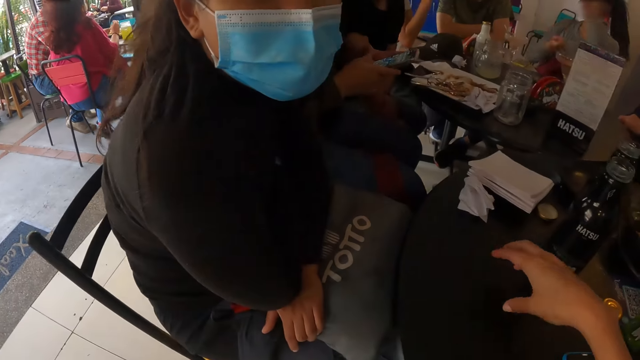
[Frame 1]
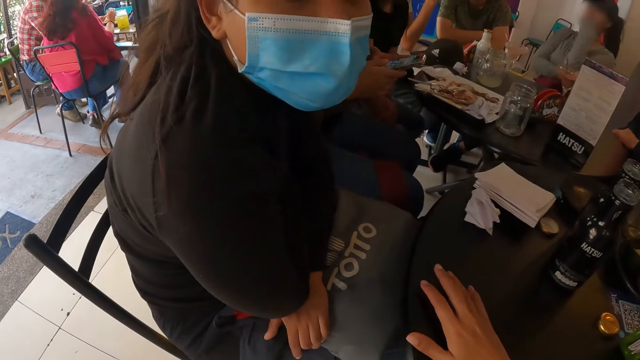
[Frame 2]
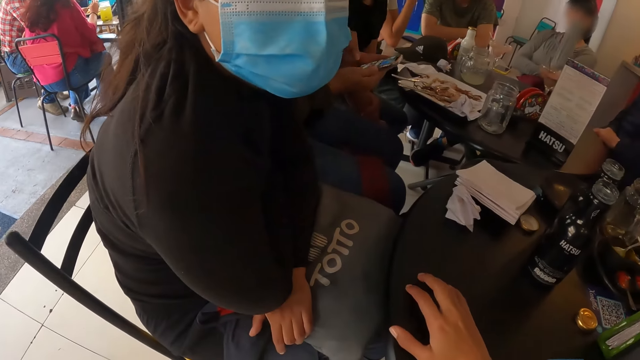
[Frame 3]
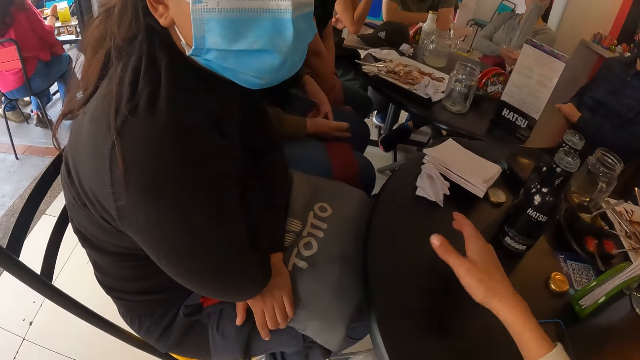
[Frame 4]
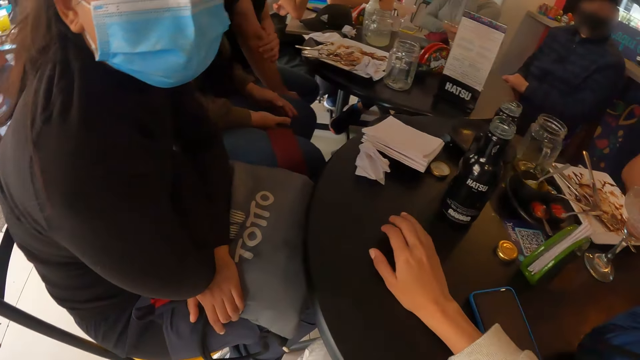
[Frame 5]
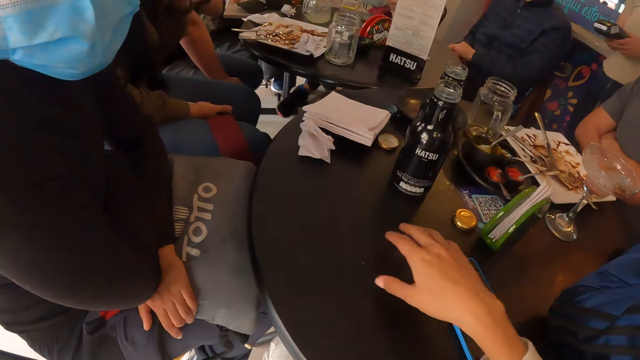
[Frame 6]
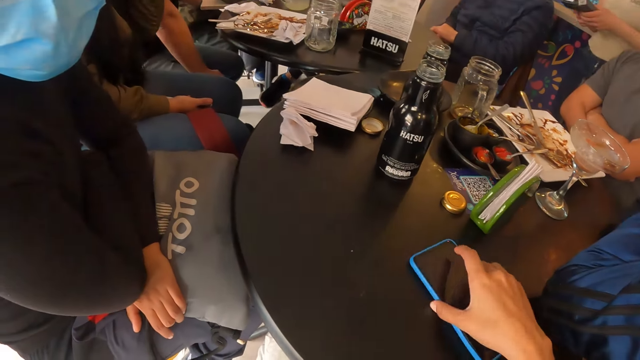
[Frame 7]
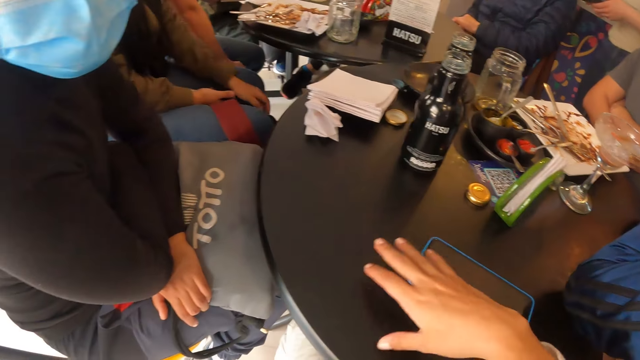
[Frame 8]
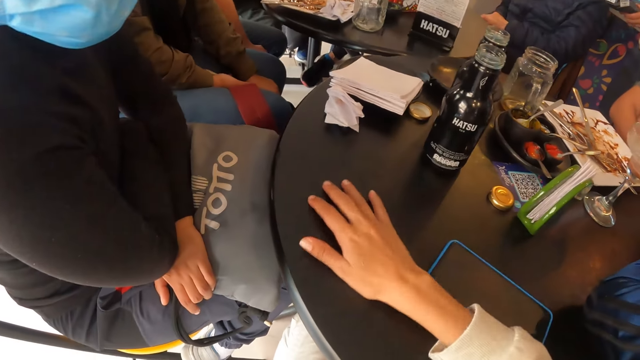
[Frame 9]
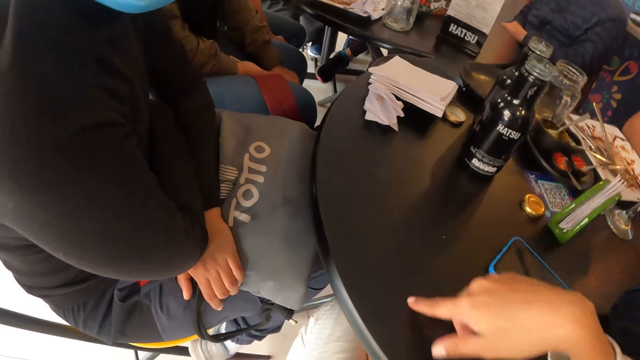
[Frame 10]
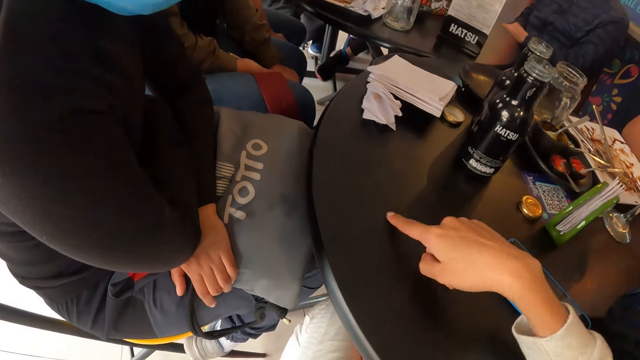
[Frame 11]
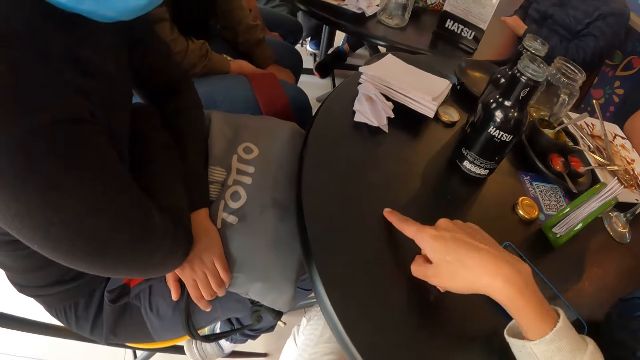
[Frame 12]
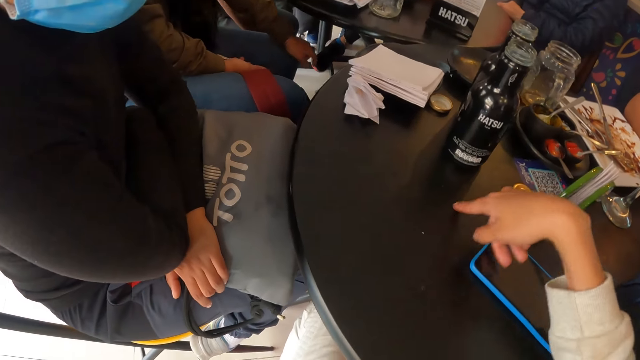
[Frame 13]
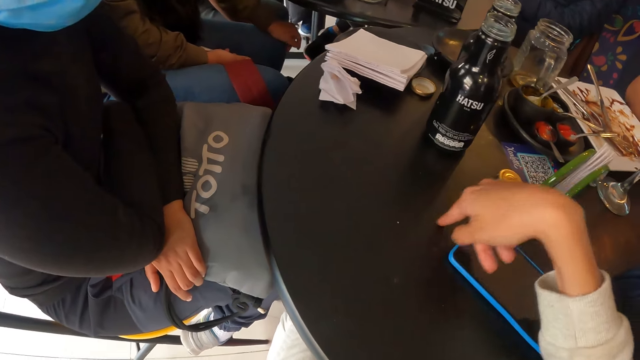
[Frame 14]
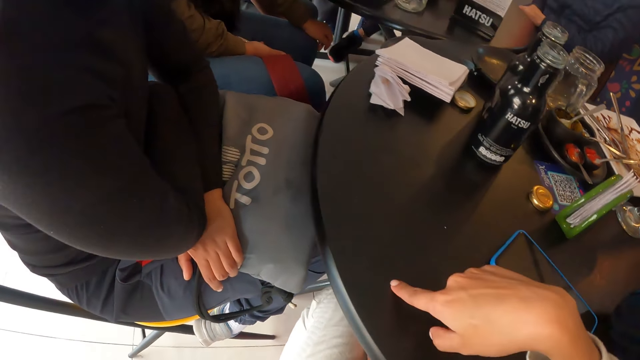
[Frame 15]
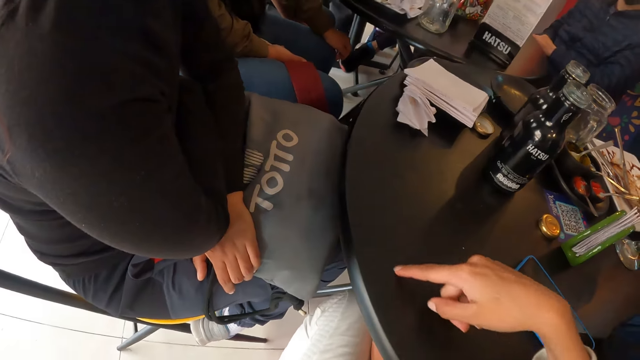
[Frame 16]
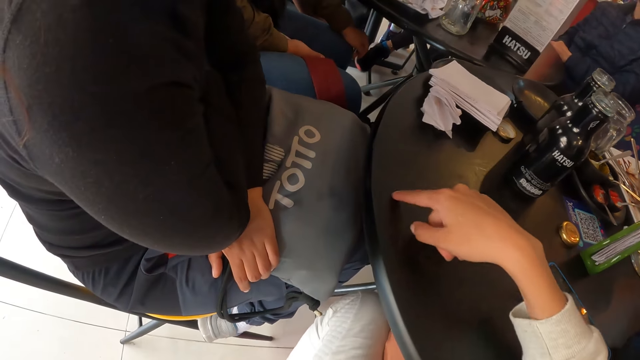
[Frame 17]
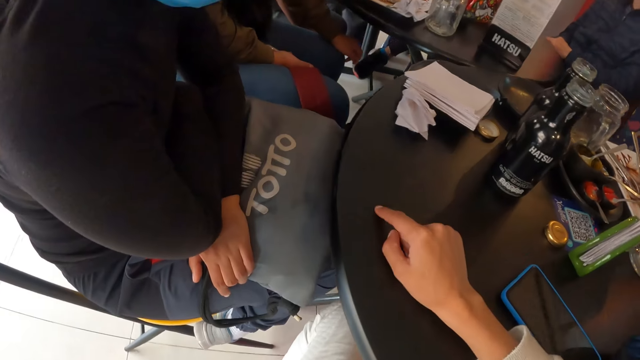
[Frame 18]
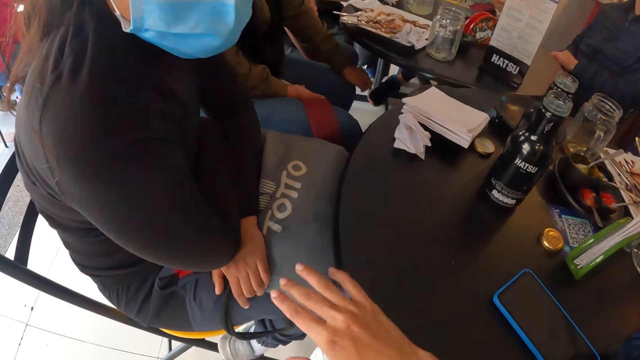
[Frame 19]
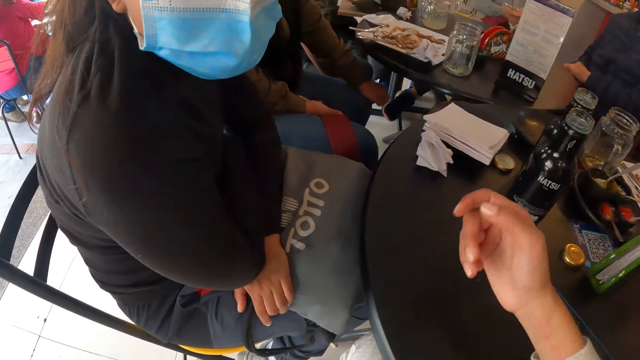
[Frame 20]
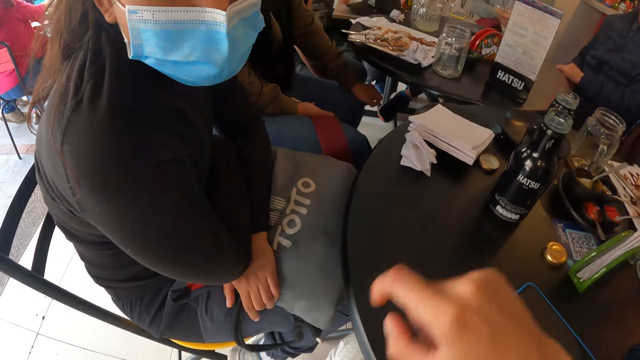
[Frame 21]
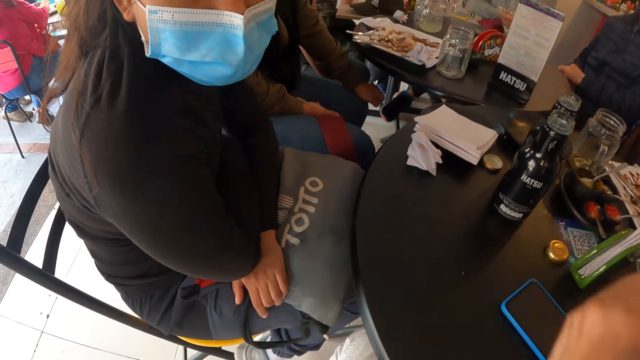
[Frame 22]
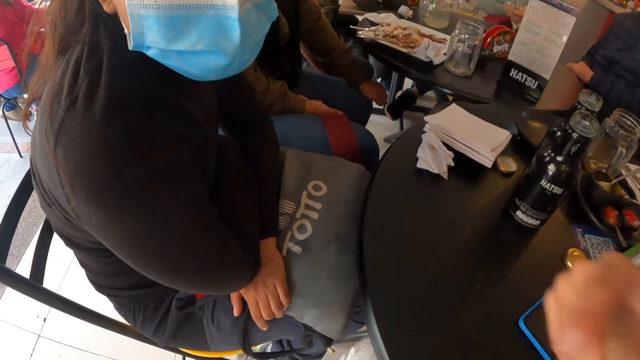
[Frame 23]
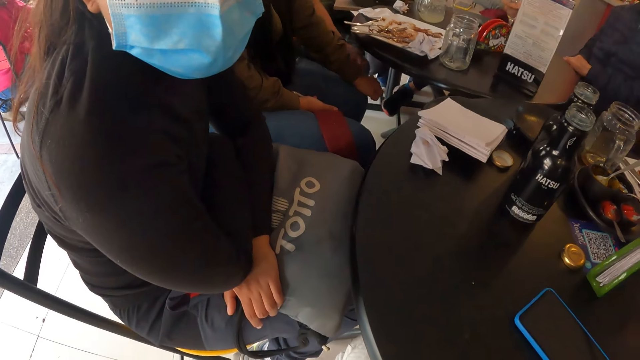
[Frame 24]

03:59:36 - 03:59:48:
The camera wearer moves the hands. She adjusts the phone on the table with her right hand, touches the phone, and moves the hands. She moves the hands again and talks with a lady.

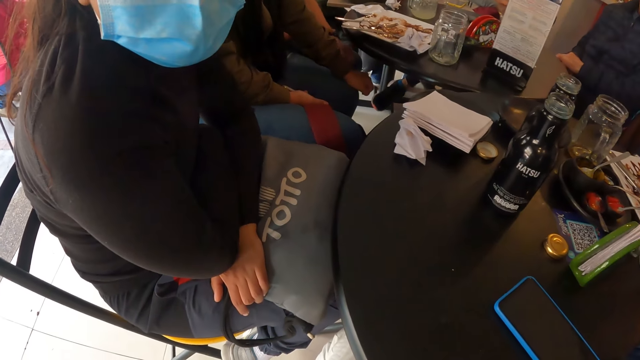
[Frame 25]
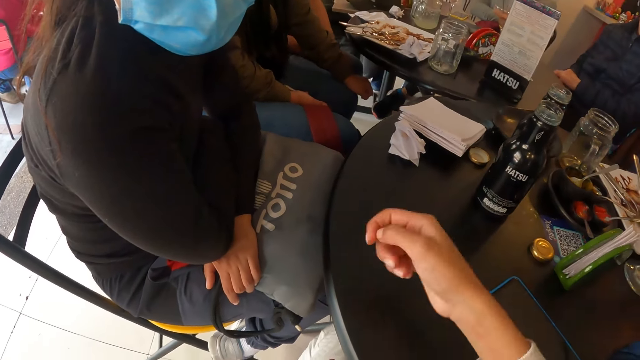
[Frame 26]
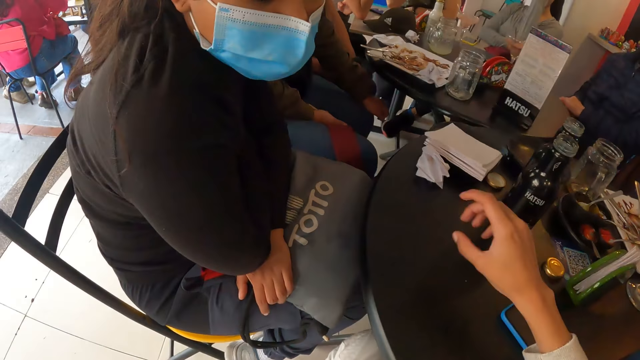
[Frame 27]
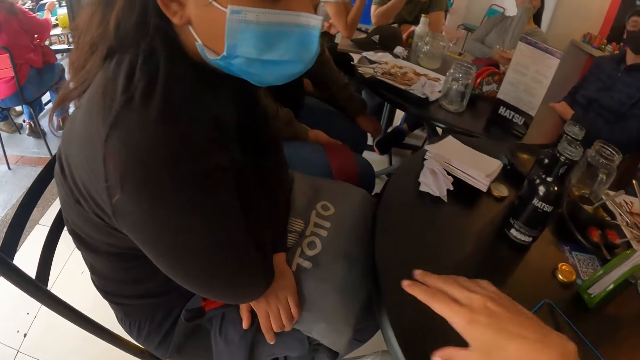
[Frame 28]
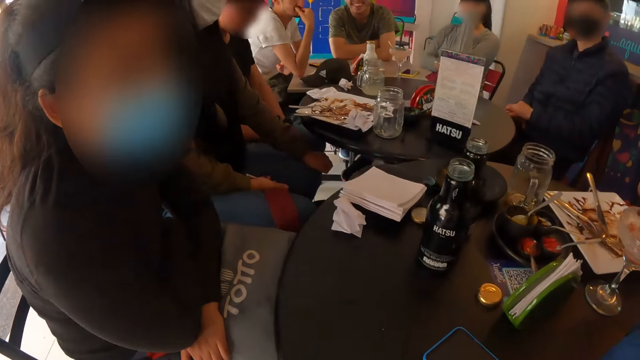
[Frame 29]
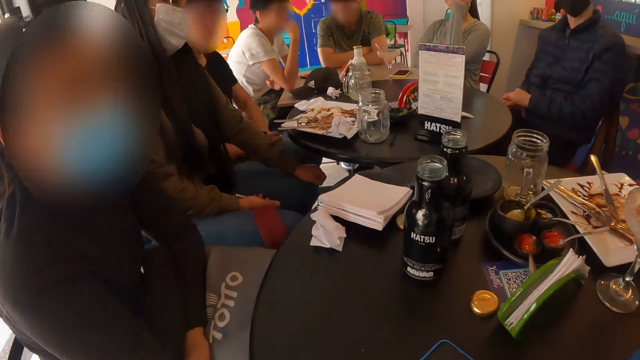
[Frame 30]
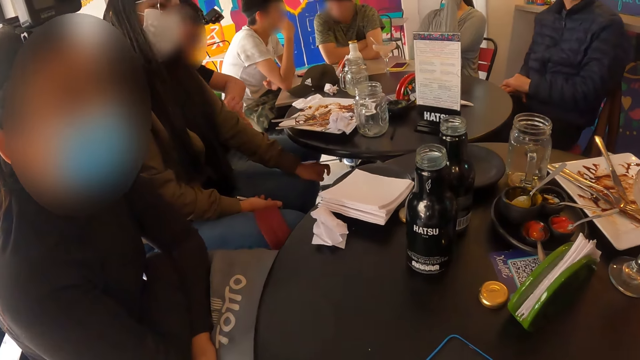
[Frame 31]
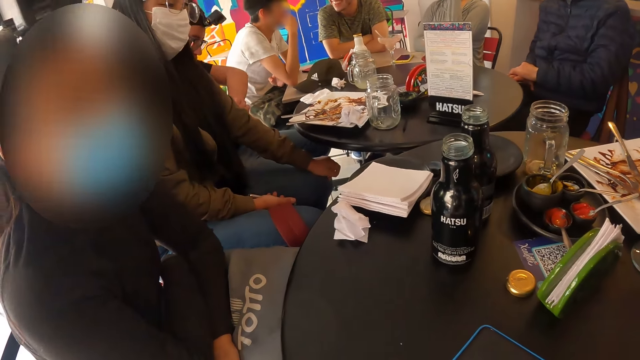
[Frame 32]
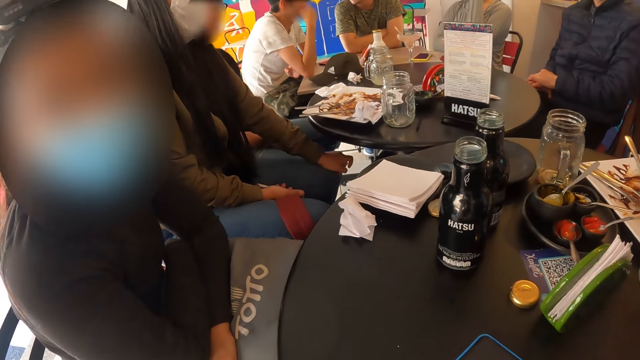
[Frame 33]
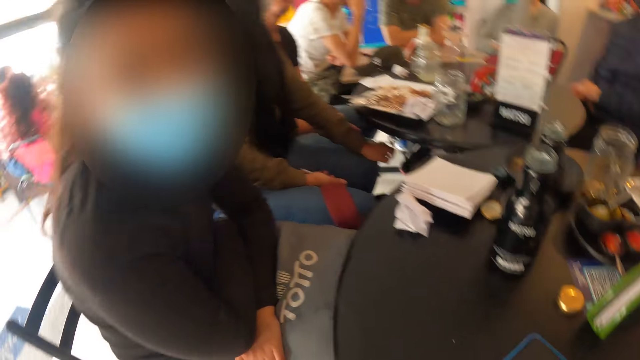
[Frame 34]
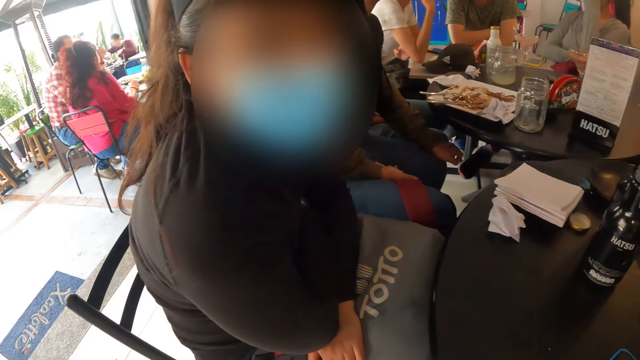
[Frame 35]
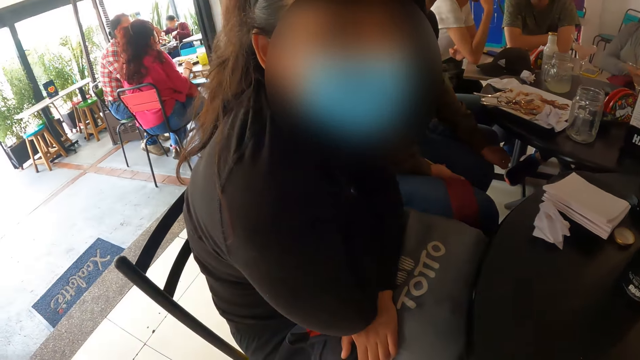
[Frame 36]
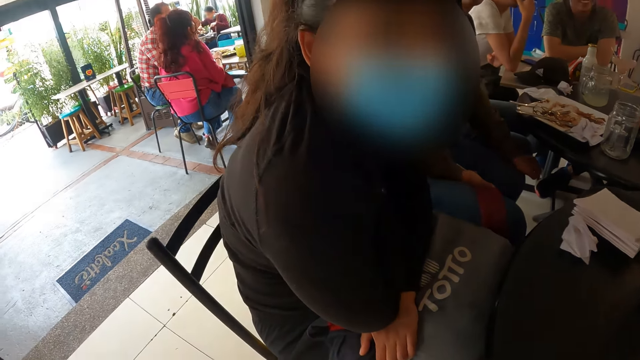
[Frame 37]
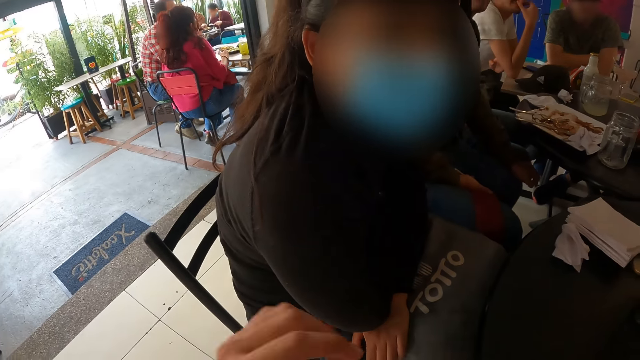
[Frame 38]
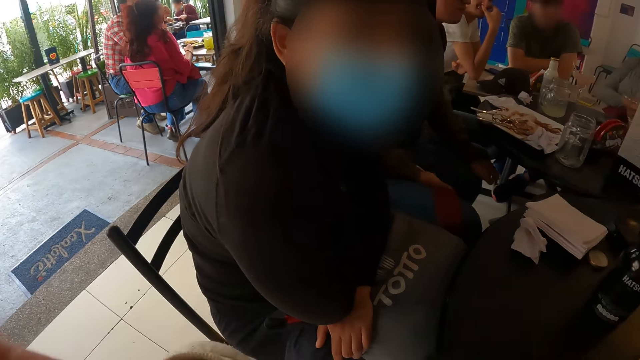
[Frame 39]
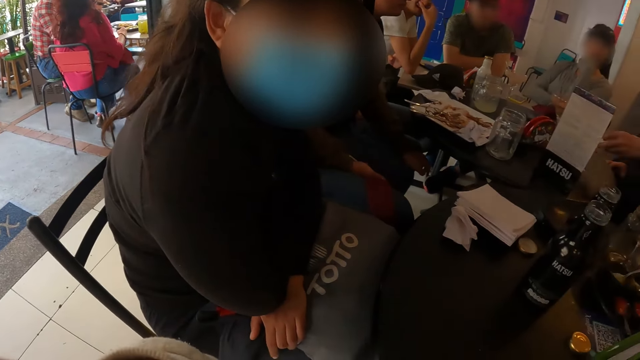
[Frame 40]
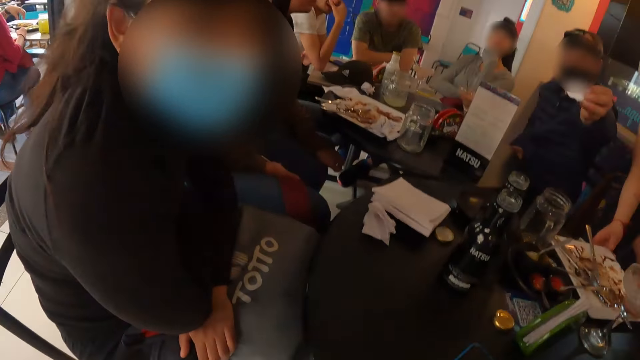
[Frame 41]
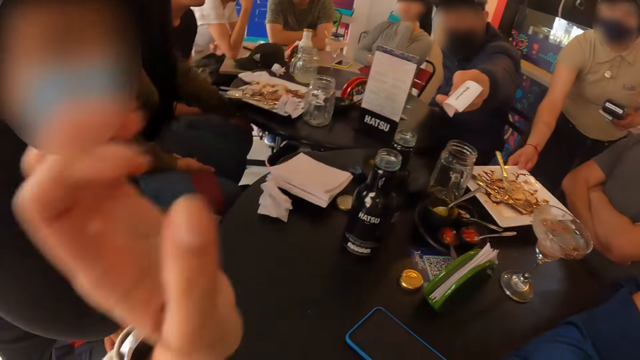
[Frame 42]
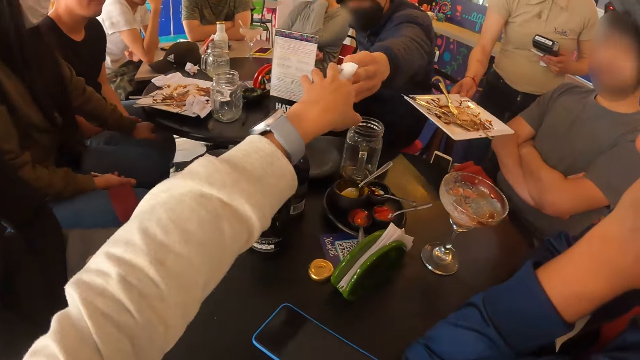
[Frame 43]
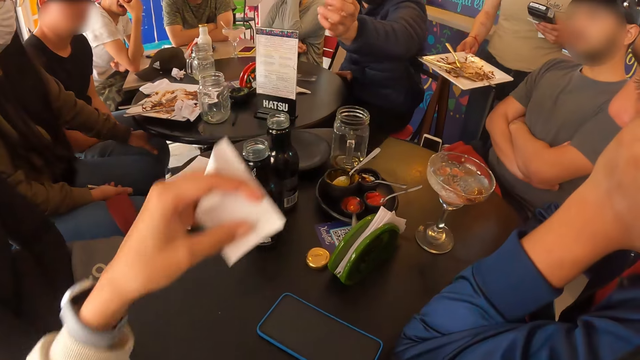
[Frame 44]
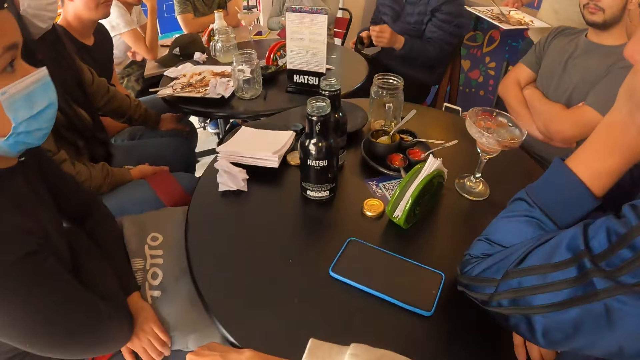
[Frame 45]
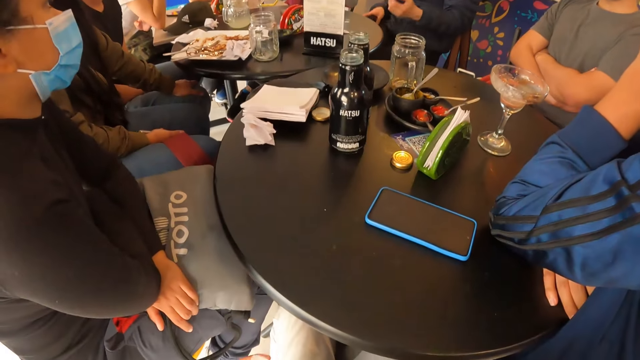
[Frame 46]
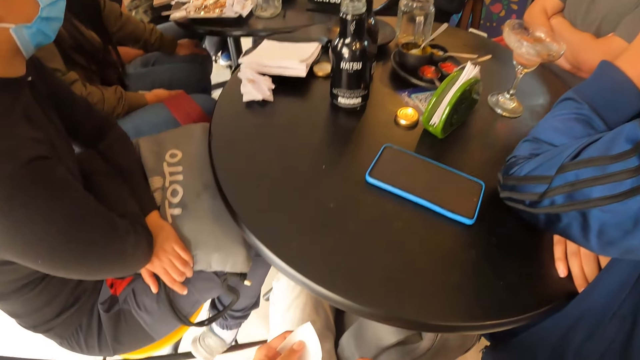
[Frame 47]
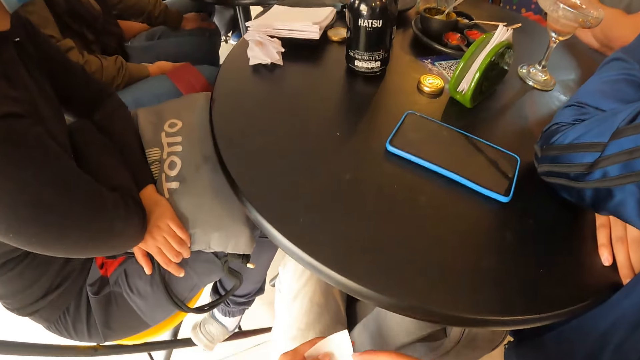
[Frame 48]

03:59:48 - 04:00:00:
A man checks a wrist watch on his left hand. The camera wearer talks with a lady and moves hands. Another man passes a receipt to the camera wearer with his left hand. The camera wearer talks with the lady. A waiter packs the plate of another man on the table with her right hand. The camera wearer moves hands and collects the receipt from the second man with her left hand. She looks around.
